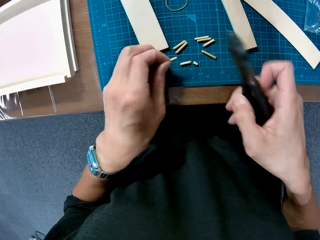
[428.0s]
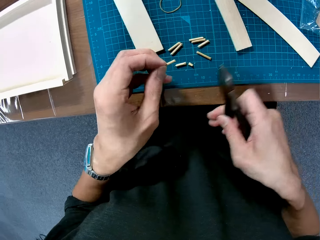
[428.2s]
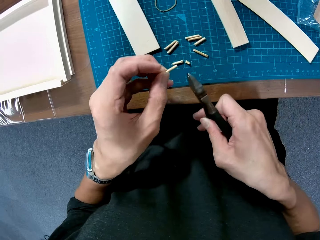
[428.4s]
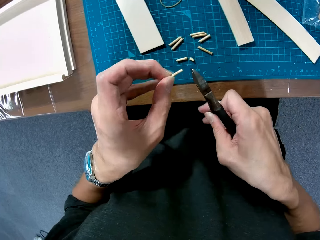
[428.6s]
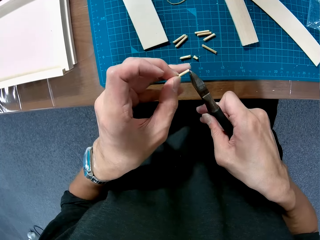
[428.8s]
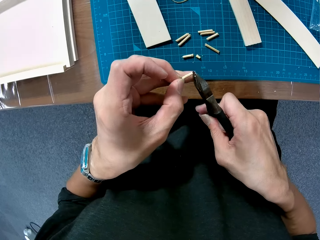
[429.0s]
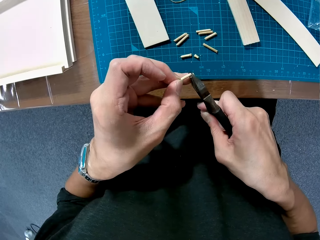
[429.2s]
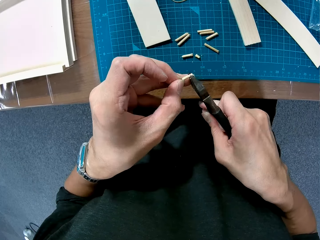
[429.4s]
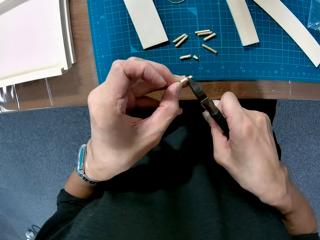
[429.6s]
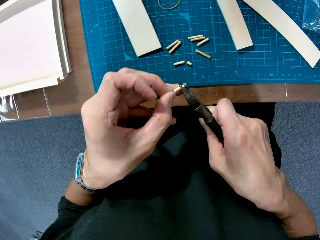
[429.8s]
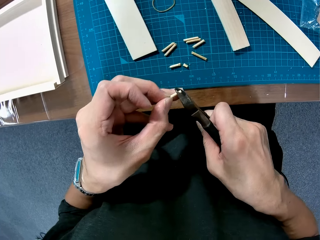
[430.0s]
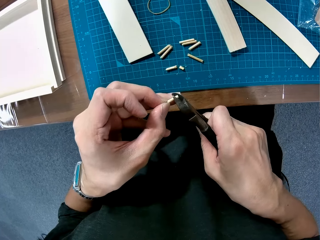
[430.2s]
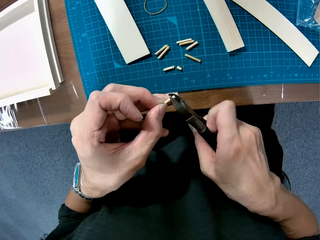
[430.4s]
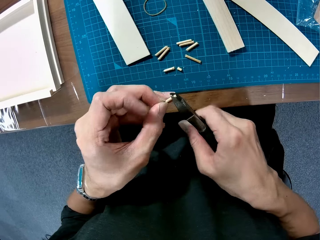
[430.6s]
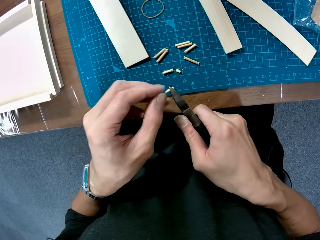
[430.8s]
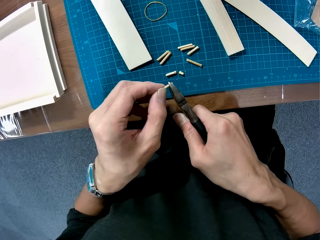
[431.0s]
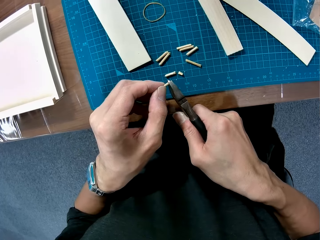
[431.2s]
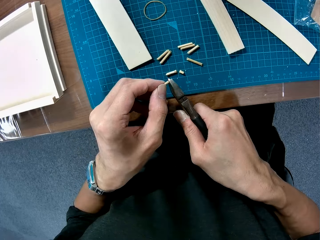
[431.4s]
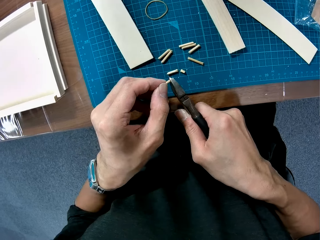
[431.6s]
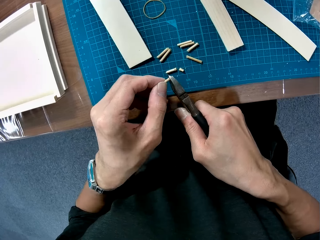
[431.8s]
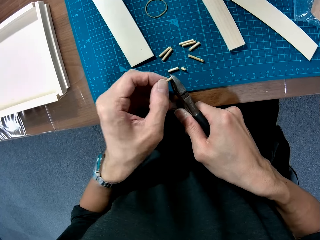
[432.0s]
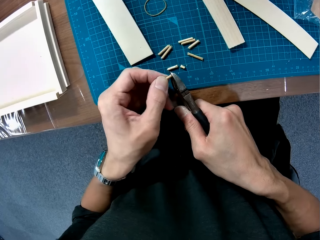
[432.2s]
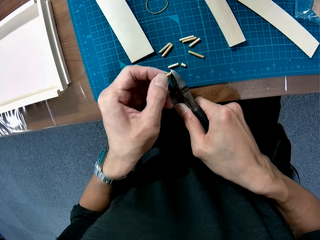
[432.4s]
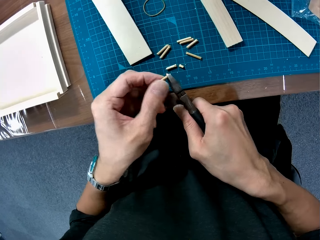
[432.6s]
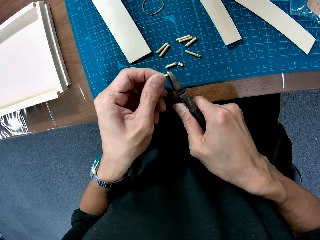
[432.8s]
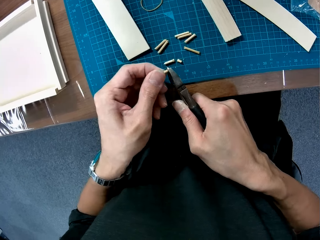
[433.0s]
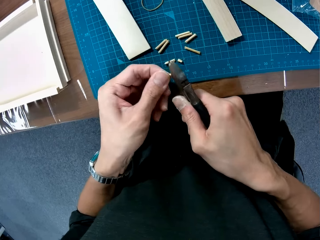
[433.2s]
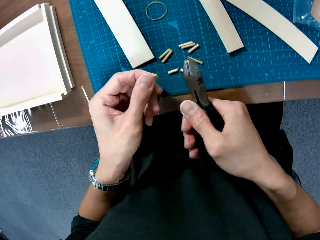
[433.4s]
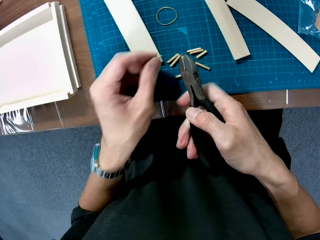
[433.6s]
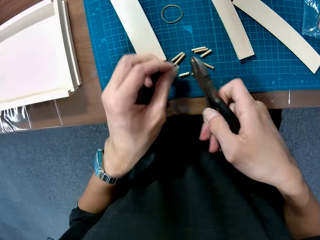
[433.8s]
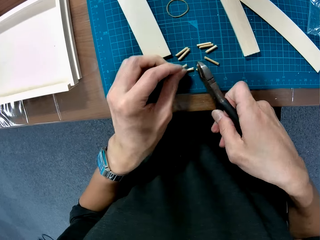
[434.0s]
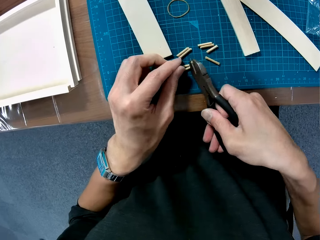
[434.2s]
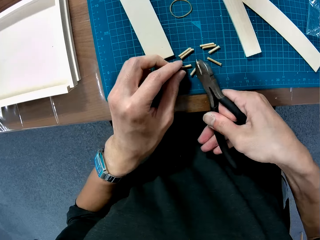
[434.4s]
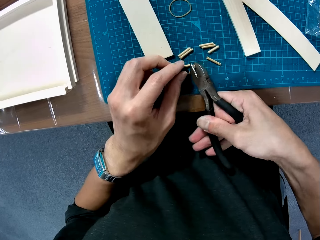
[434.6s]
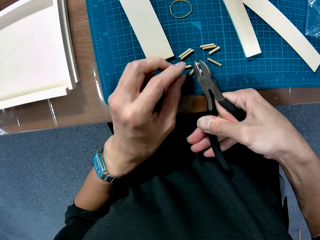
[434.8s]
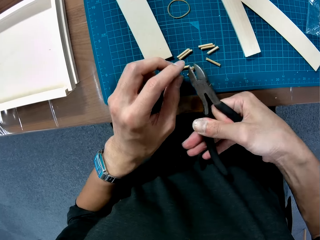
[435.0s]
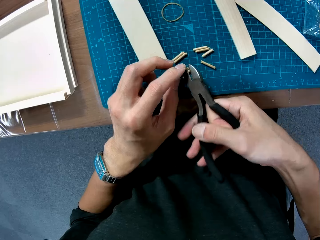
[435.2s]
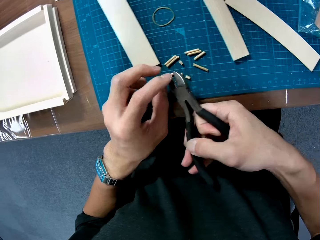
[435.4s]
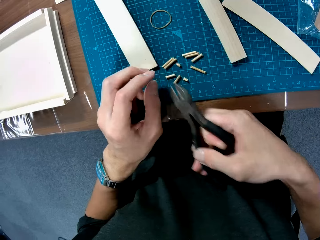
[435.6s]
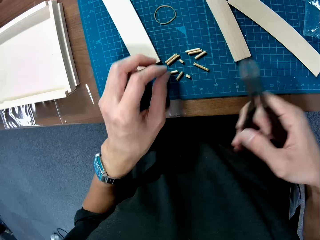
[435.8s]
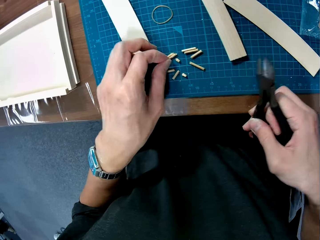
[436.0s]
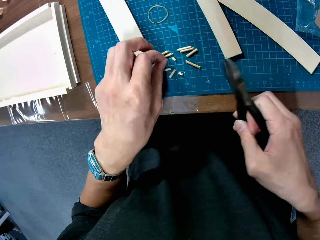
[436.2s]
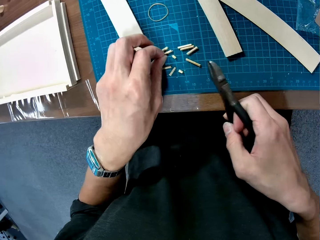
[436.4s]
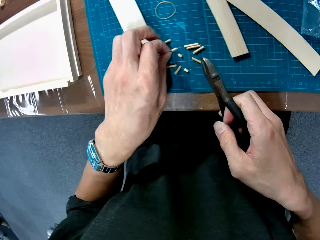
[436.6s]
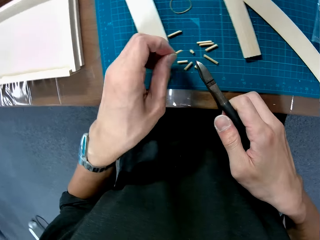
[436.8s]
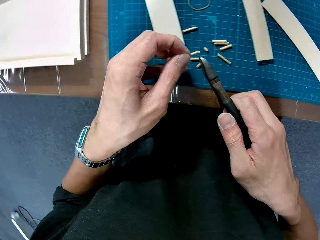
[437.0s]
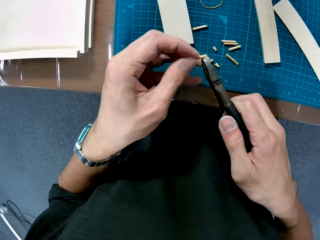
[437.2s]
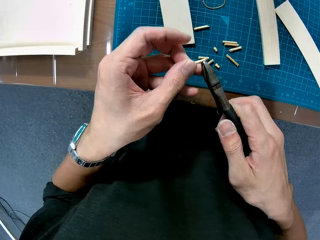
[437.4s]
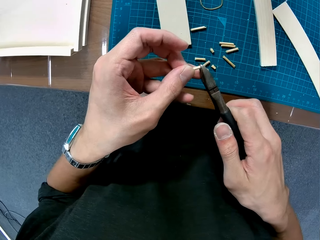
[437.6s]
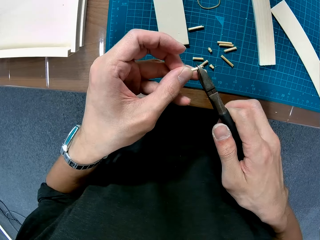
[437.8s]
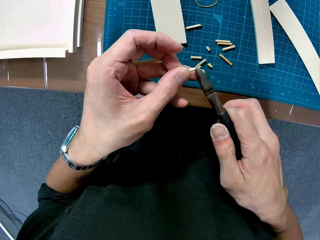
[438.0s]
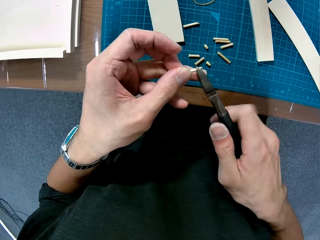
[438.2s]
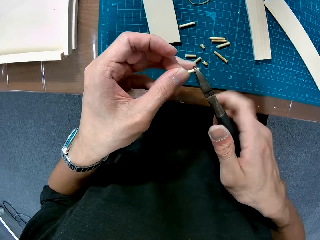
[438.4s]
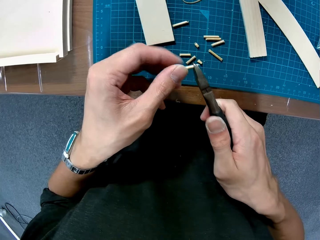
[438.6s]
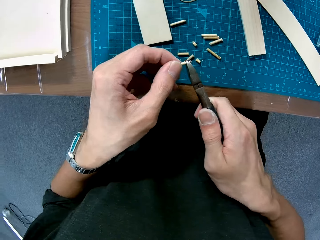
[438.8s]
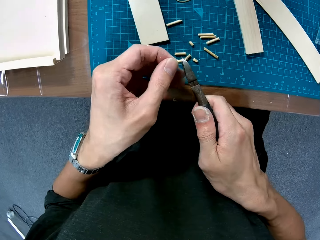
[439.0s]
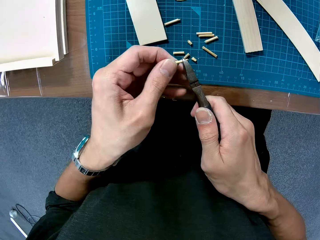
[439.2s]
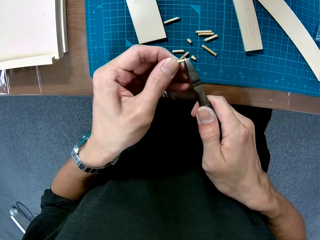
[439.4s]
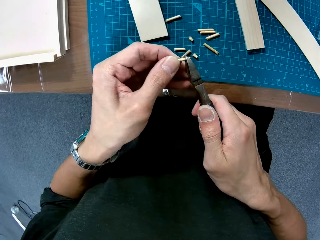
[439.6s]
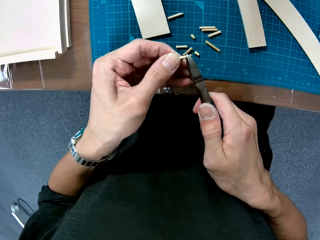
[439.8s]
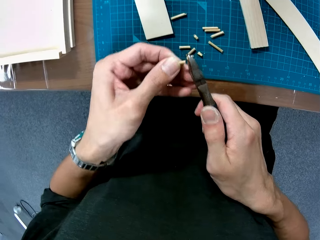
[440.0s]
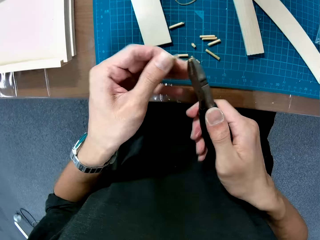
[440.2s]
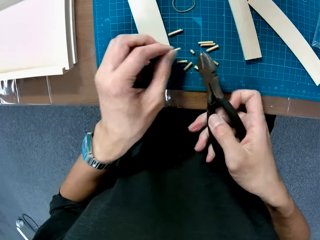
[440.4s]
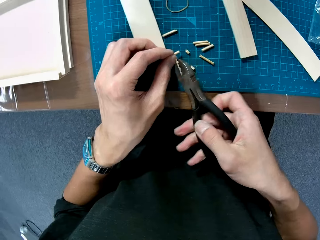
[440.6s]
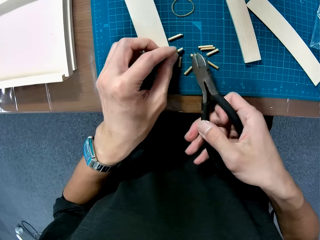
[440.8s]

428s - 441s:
The camera wearer adjusts the pieces of wood on the table. They pick the wooden curling piece. They cut the wooden curling piece with the pliers. They place the wooden curling pieces on the cutting mat. They adjust the pieces of wood on the table. They pick the wooden curling piece. They cut the wooden curling piece with the pliers.

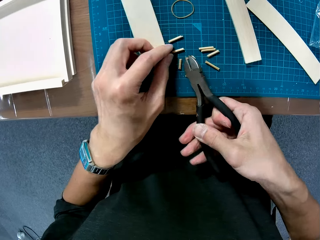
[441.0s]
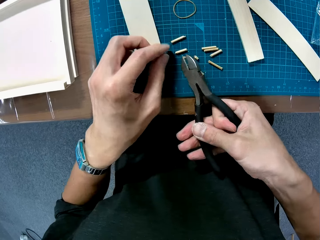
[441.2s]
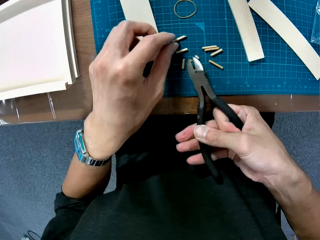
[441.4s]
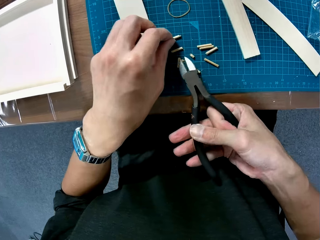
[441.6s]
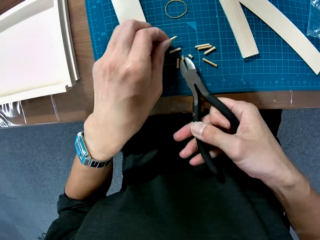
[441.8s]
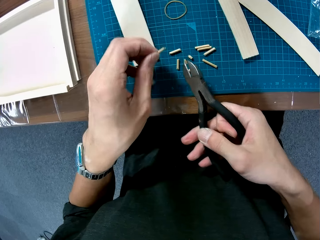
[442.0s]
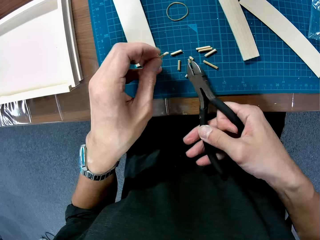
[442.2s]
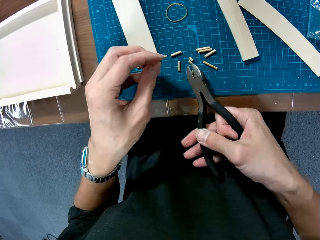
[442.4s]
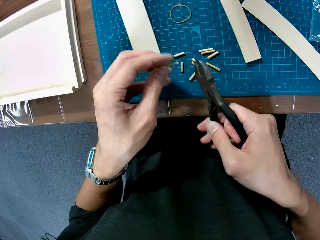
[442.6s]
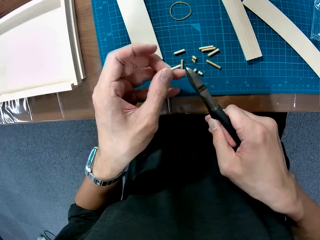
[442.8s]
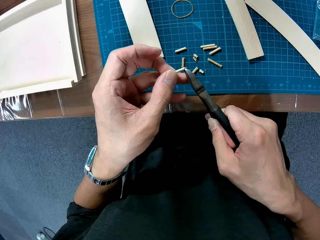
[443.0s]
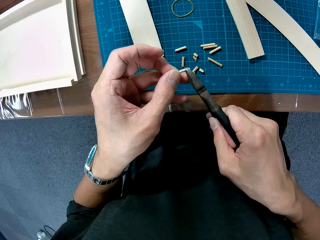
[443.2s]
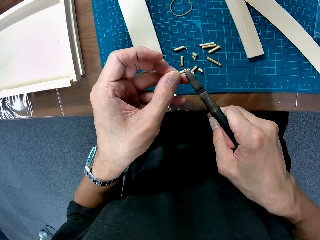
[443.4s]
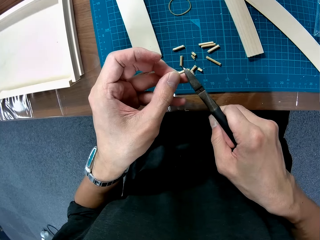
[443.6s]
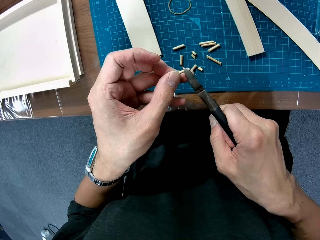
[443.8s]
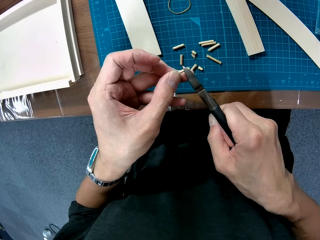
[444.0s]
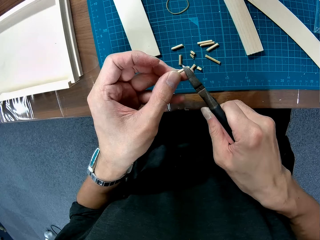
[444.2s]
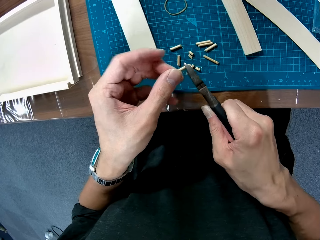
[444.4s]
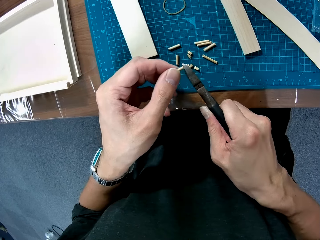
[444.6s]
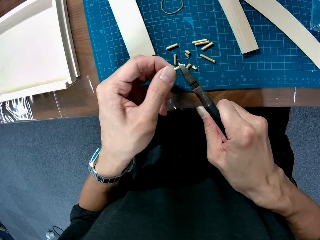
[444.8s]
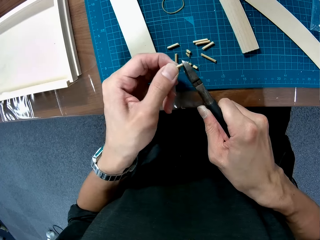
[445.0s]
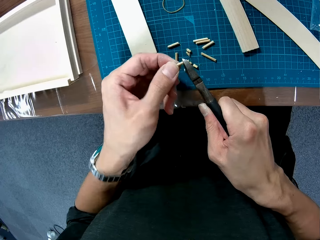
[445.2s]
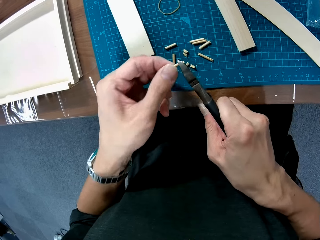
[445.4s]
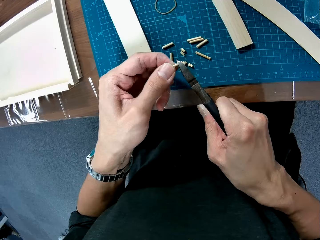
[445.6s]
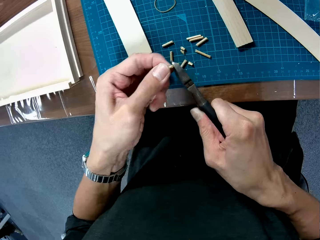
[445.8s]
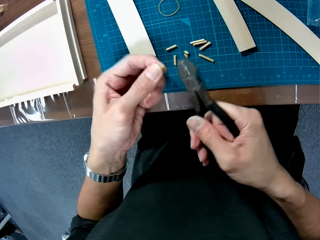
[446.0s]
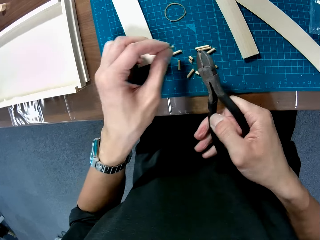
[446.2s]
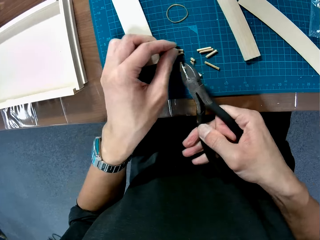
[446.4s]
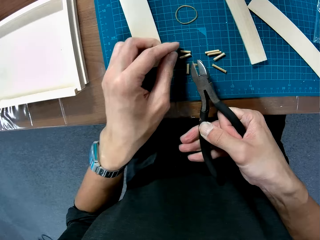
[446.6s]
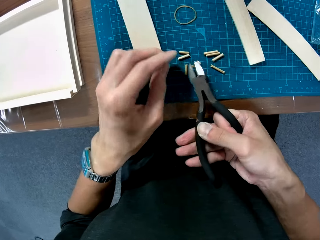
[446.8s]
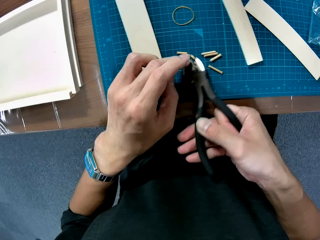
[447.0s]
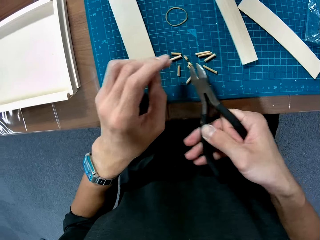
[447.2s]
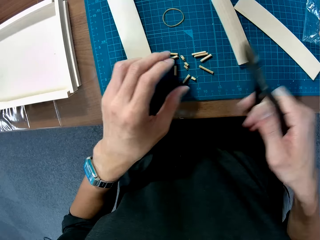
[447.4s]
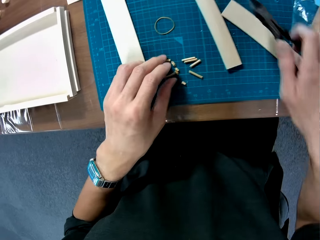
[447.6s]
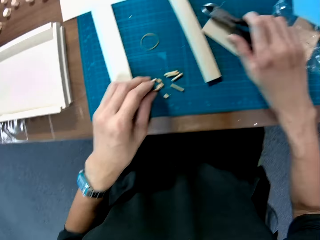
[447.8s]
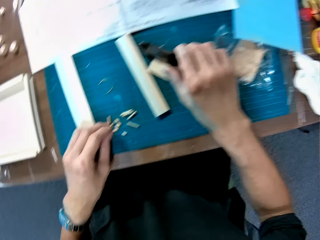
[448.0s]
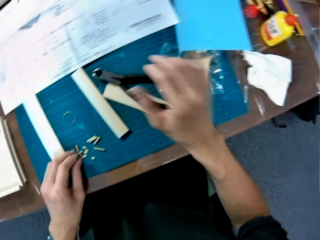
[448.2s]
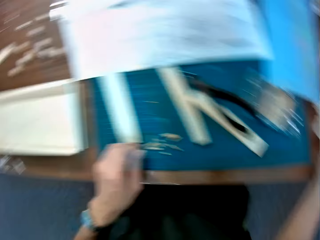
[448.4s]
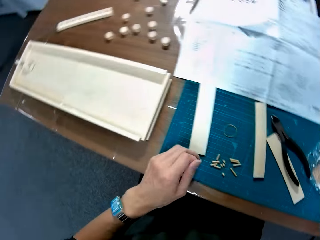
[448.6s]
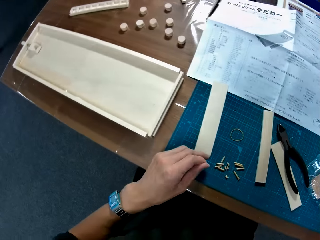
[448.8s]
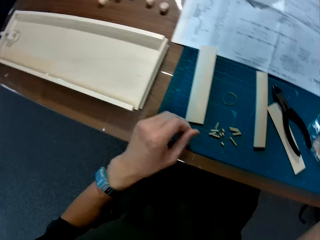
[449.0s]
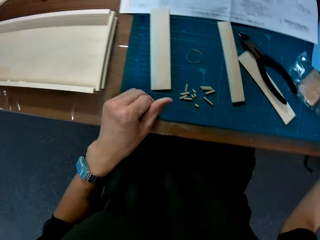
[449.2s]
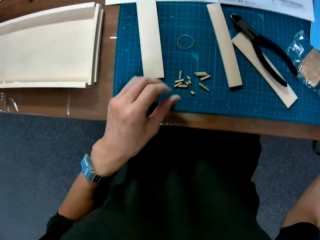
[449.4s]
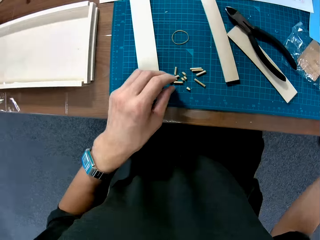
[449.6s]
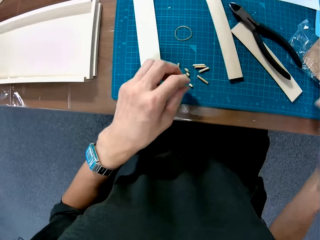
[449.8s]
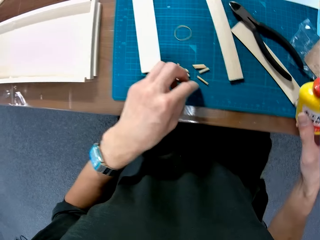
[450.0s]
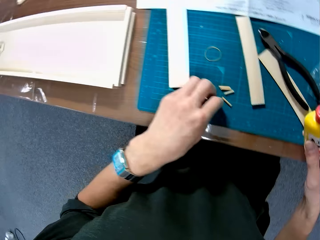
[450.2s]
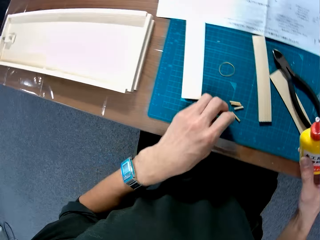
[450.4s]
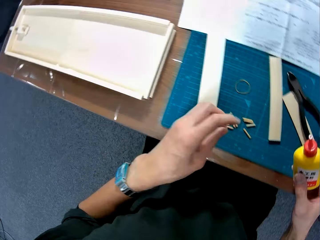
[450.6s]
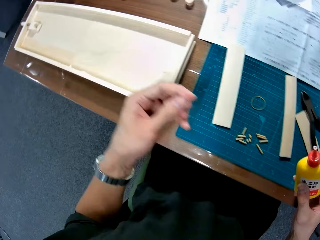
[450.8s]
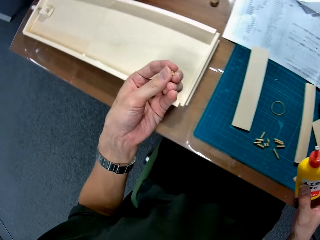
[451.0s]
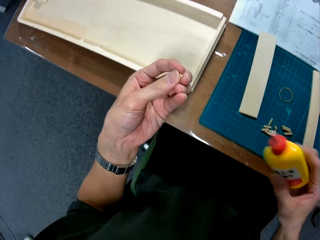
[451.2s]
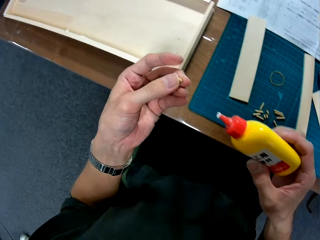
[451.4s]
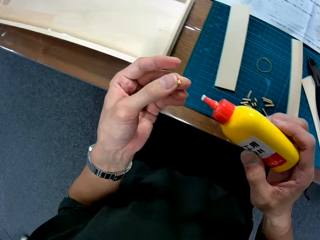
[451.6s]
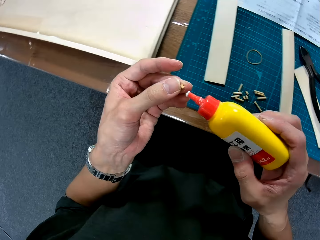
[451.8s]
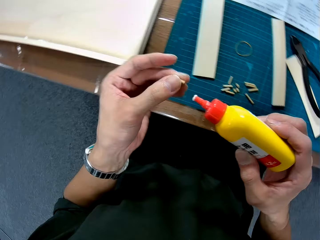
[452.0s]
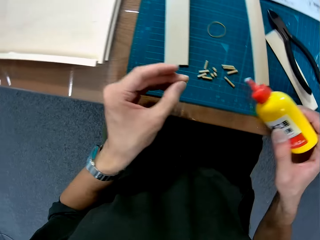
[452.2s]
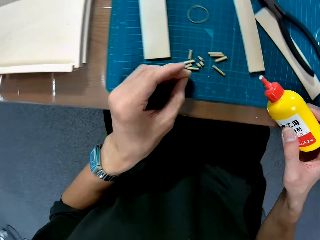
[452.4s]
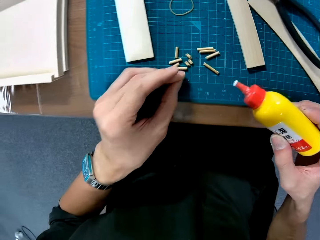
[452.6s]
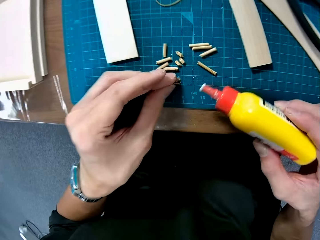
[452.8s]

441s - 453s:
The camera wearer places the wooden curling pieces on the cutting mat. They pick the wooden curling piece. They adjust the pieces of wood on the table. They cut the wooden curling piece with the pliers. They place the wooden curling pieces on the cutting mat. They adjust the pieces of wood on the table. They place the pliers on the cutting mat. They align the wooden curling pieces. They rub their hand. They pick the wooden curling piece on the table. They pick up a bottle of wood glue on the table.
